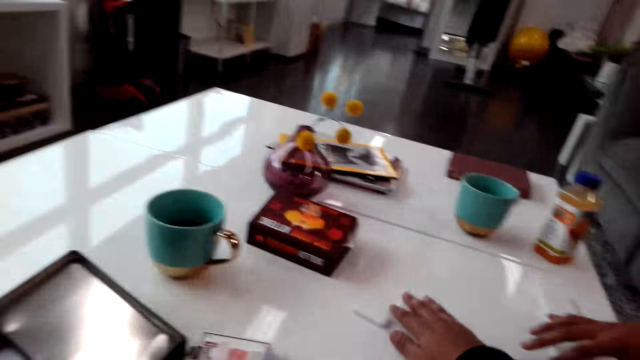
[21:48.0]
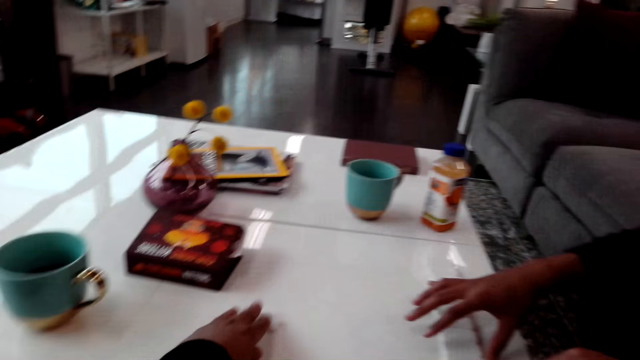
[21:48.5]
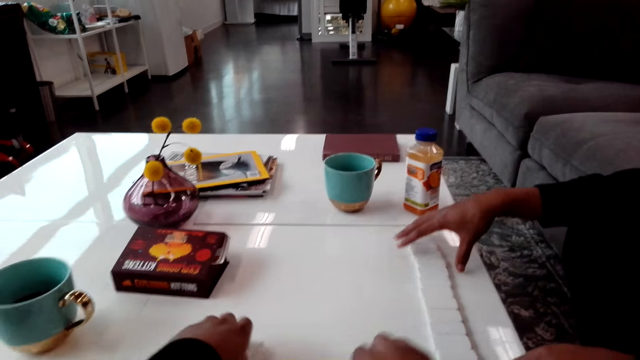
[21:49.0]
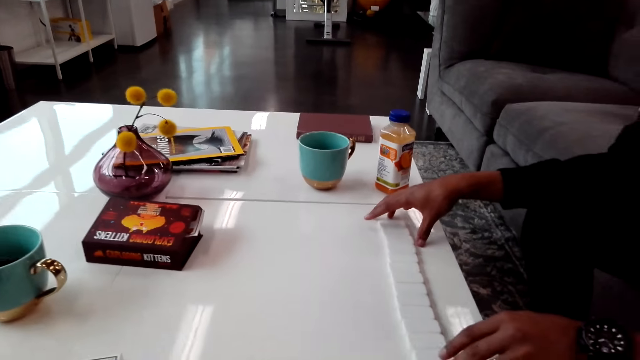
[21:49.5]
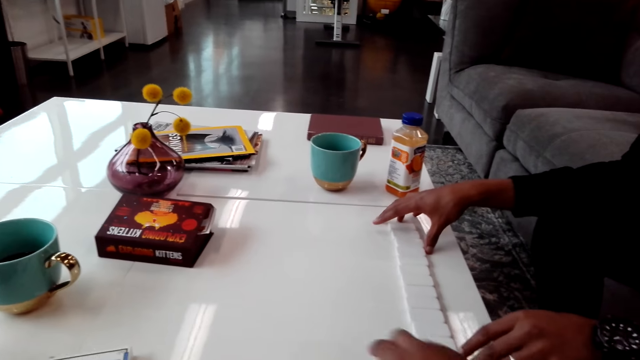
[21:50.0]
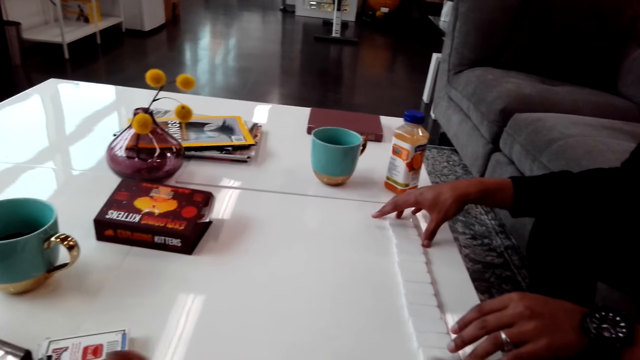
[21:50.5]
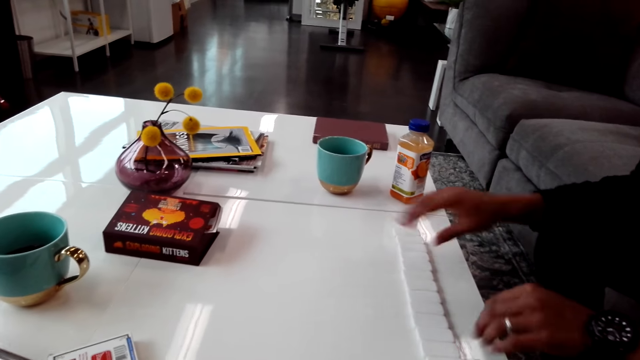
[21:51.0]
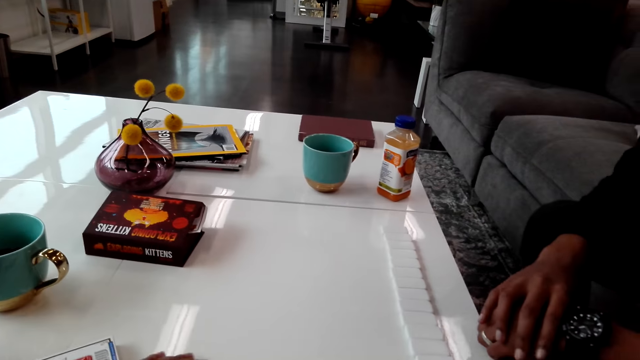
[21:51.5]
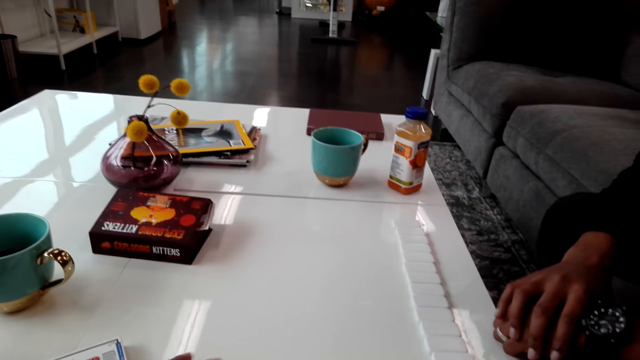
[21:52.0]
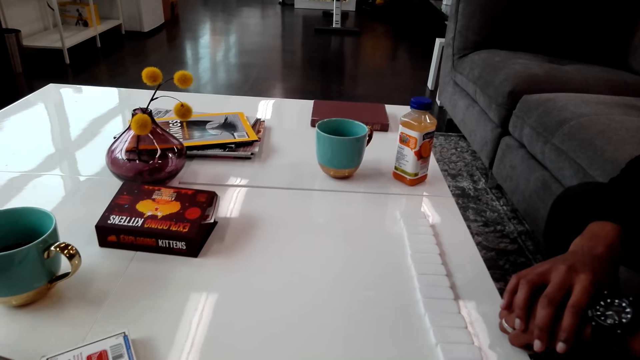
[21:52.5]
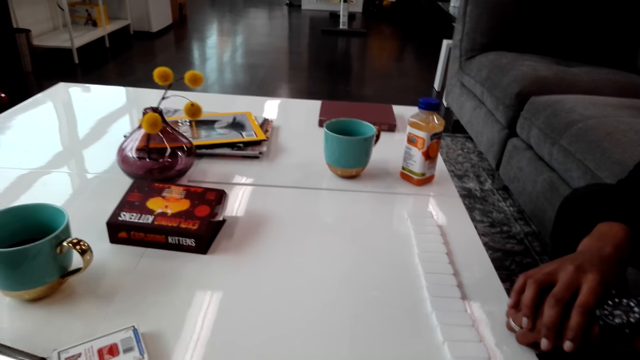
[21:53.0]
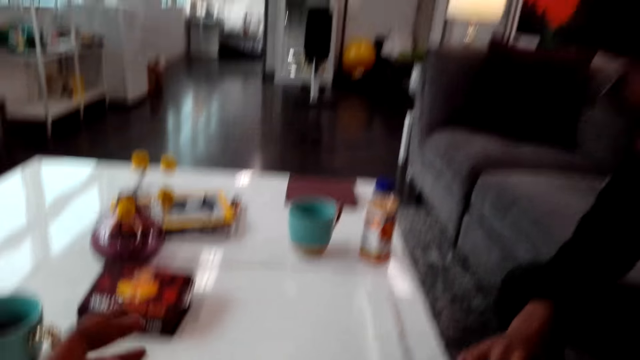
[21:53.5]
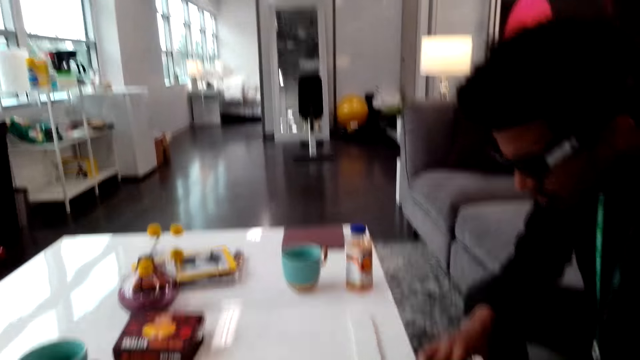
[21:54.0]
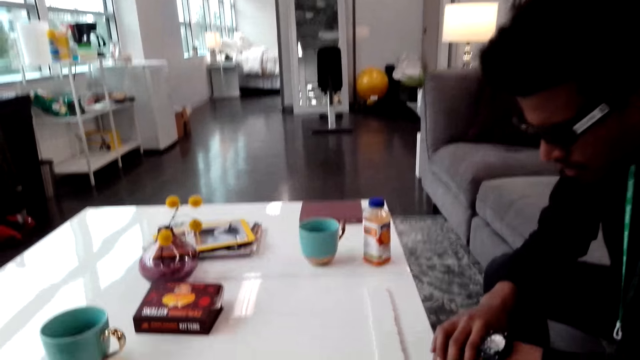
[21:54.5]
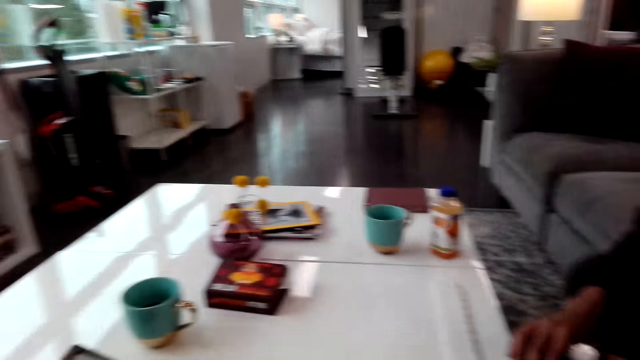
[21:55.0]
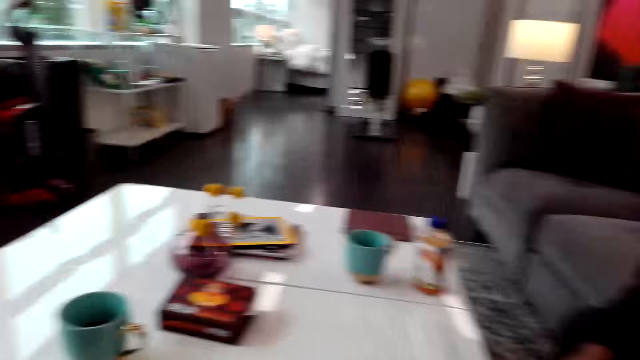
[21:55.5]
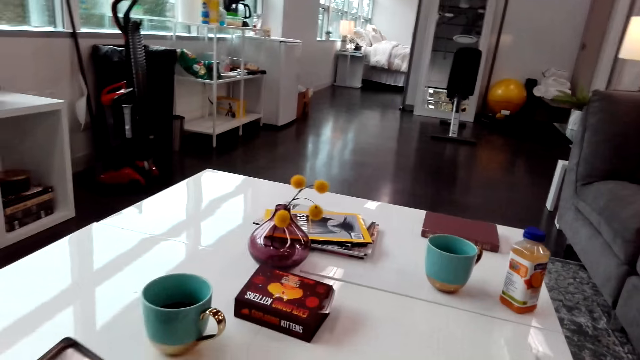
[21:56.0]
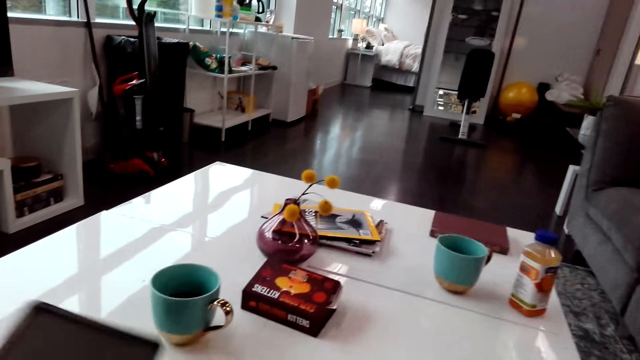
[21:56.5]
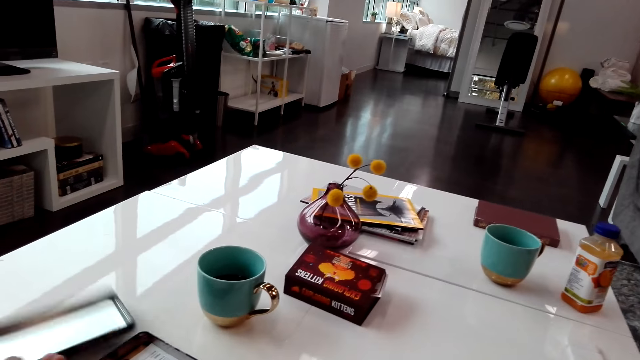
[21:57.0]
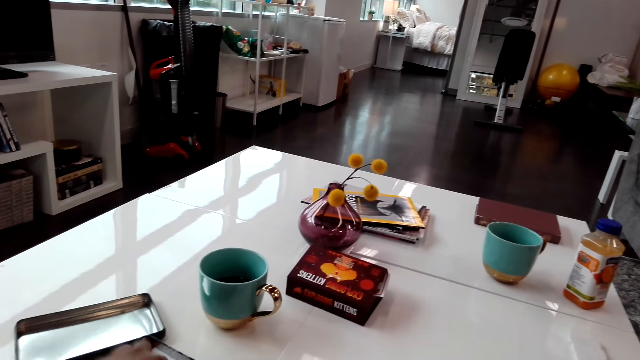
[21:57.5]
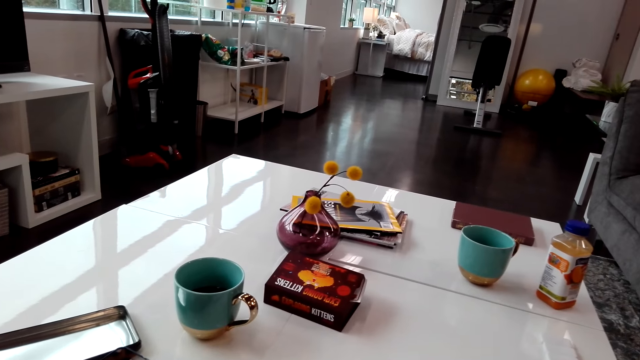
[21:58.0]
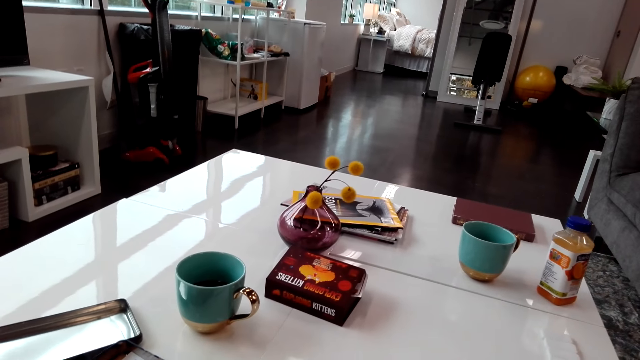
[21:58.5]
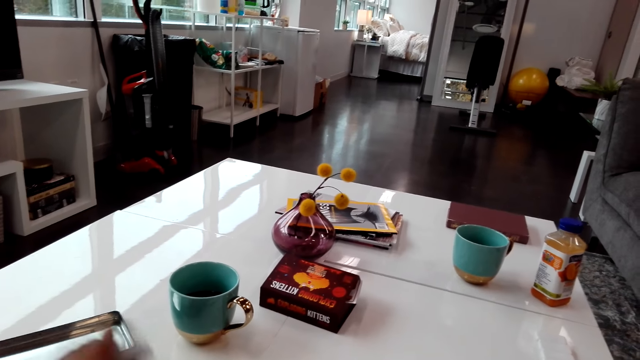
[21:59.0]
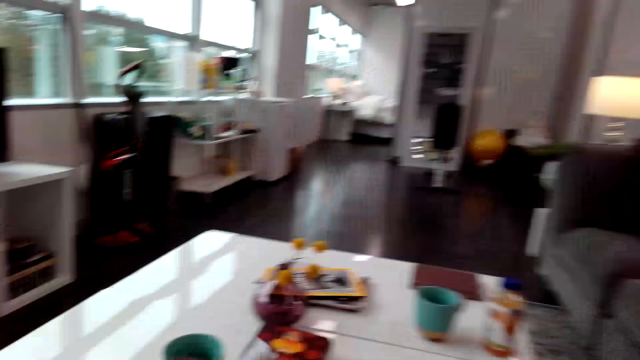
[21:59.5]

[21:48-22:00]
The camera wearer picks up the dominoes. They look around. They open a metal box. They drop something.

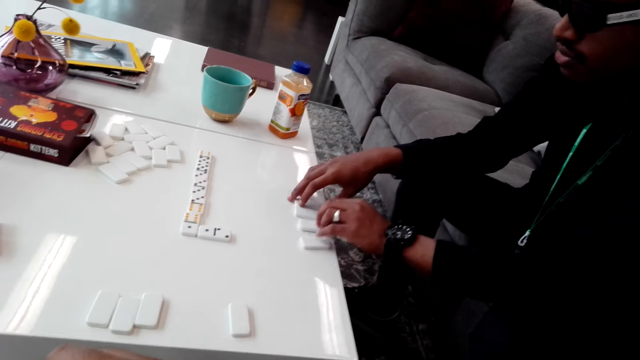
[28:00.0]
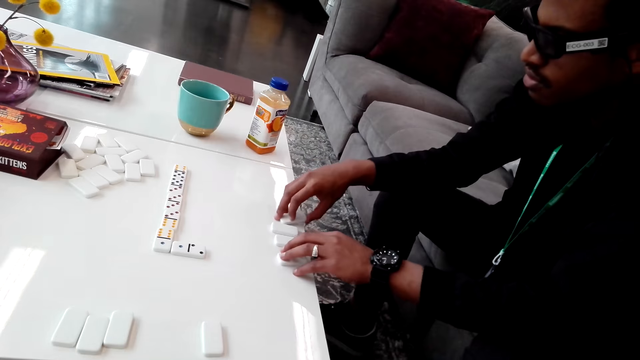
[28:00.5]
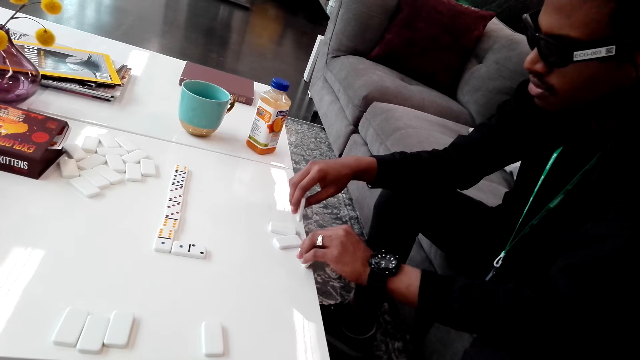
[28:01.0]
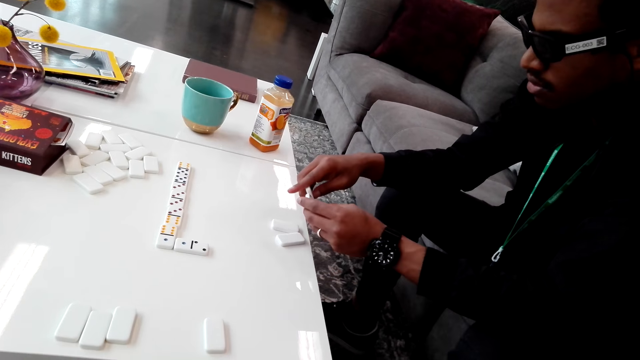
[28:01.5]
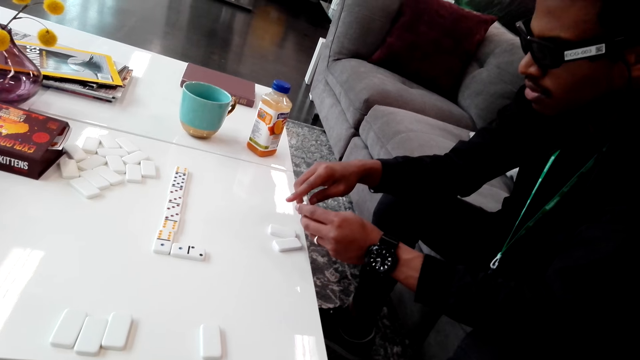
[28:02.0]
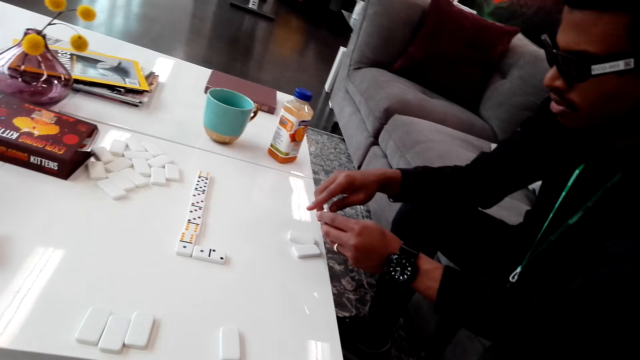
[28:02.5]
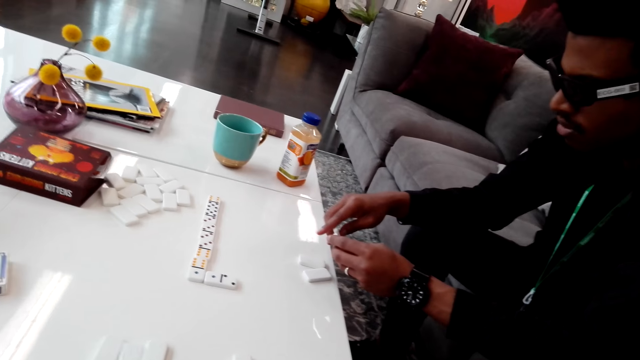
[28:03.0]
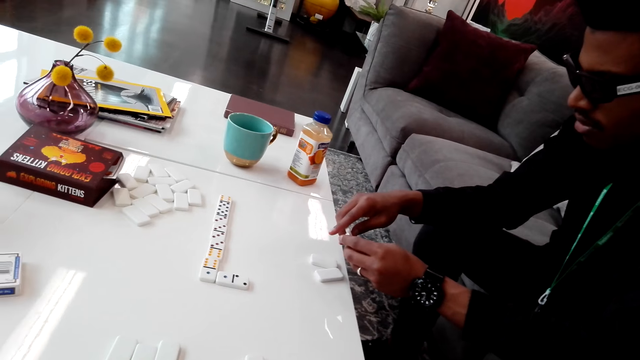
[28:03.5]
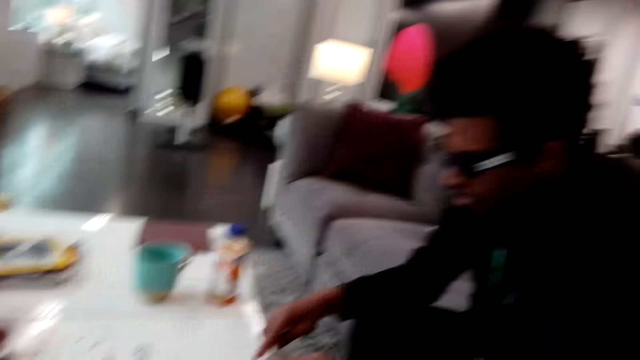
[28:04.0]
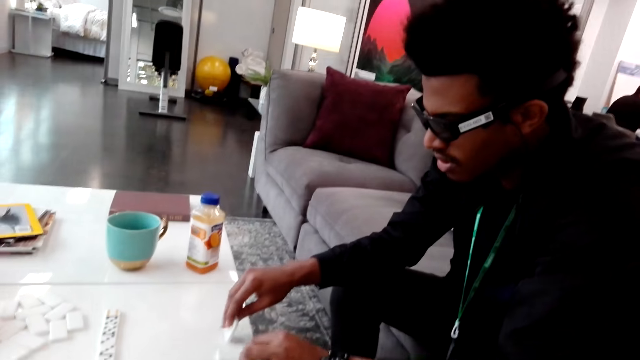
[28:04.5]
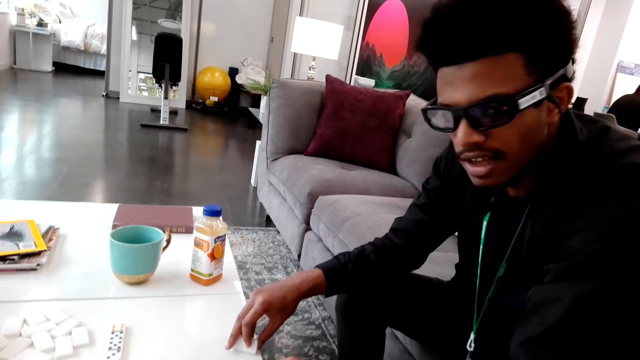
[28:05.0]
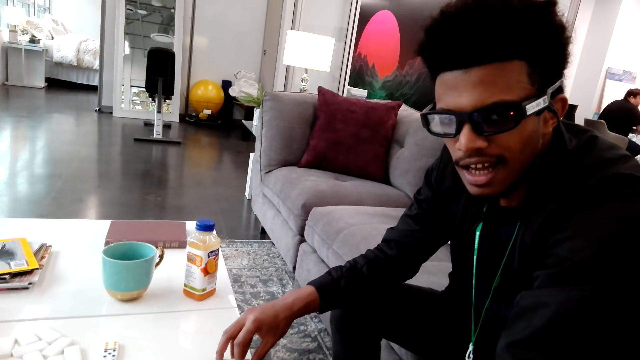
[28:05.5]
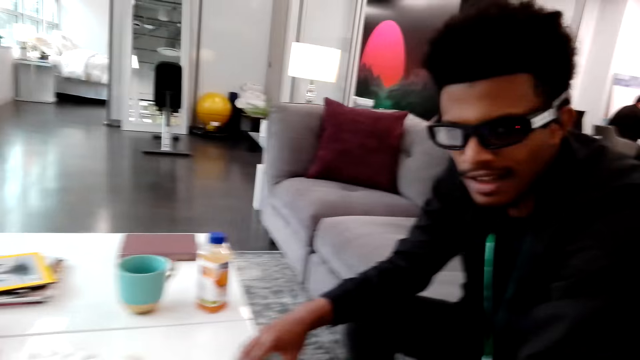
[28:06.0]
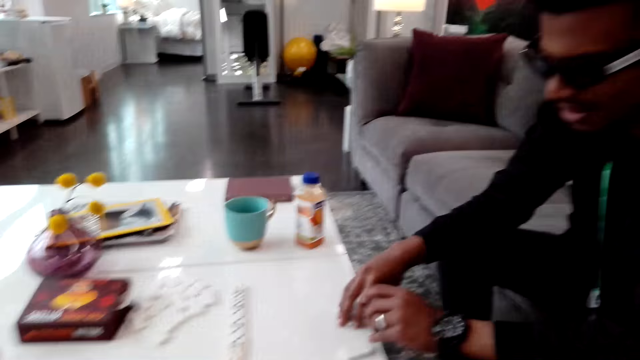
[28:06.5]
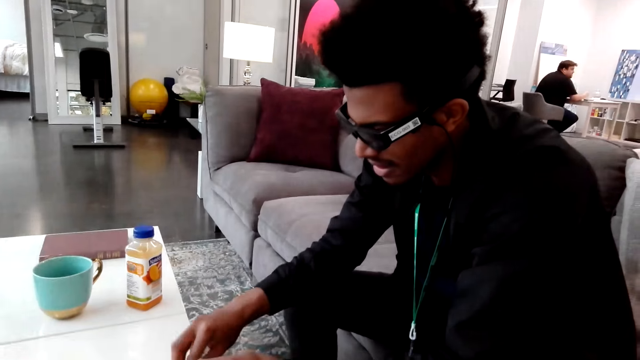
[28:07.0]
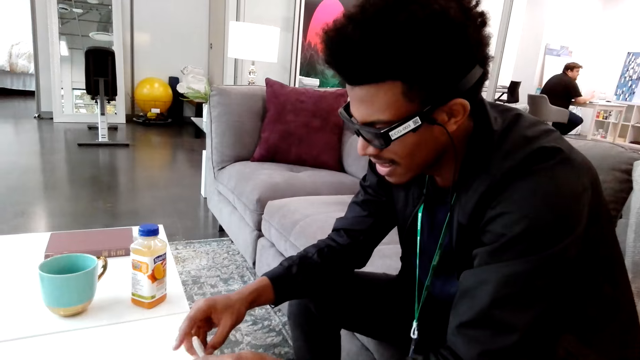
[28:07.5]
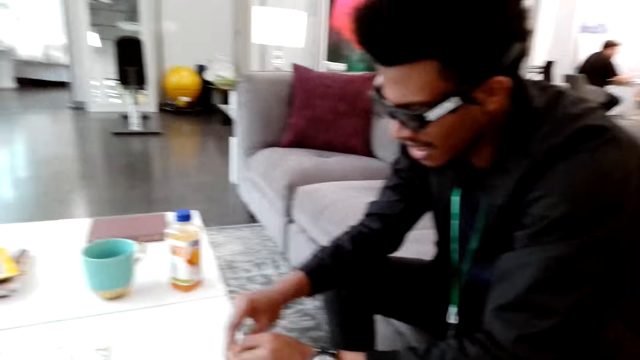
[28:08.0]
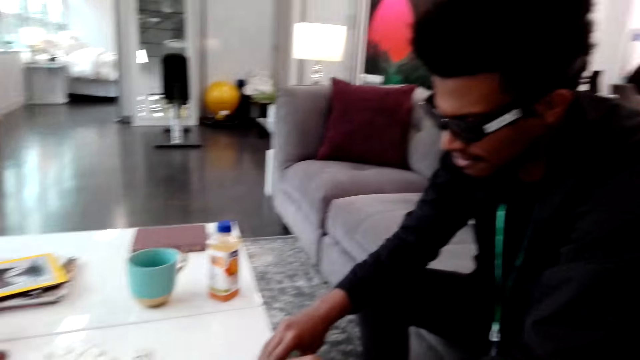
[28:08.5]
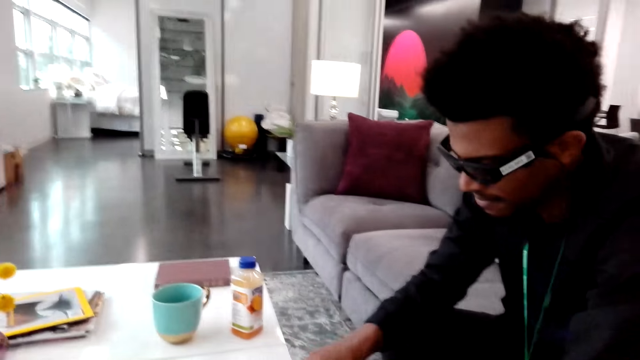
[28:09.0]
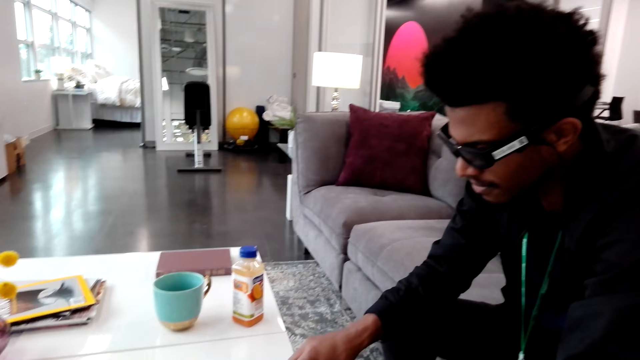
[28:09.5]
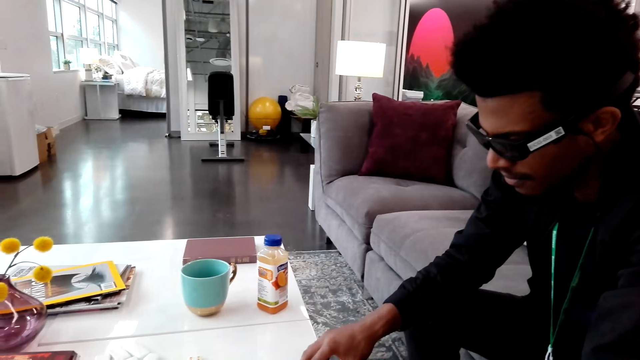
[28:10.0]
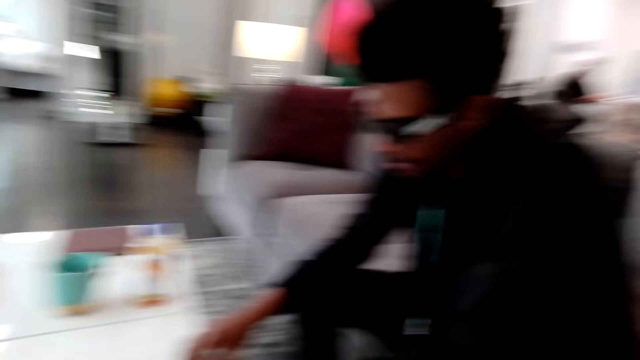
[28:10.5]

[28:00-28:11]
A man puts down a dice, picks up a dice from the table and puts down the dice.
